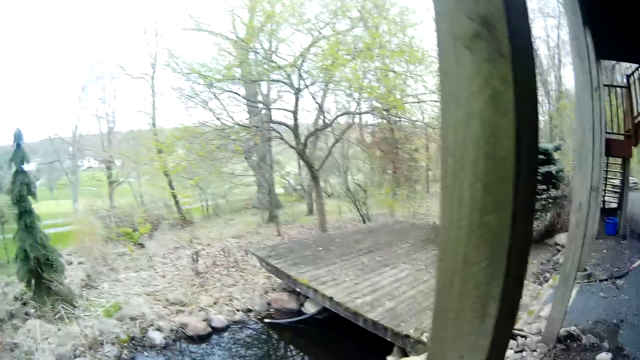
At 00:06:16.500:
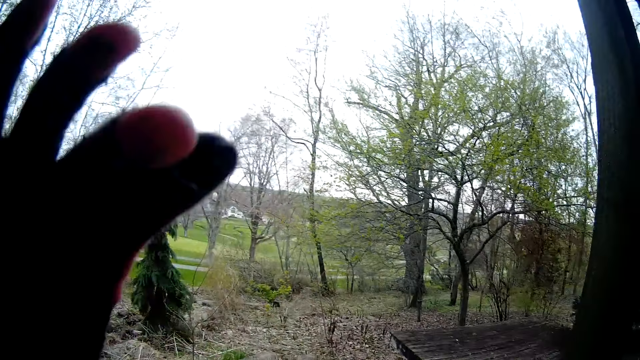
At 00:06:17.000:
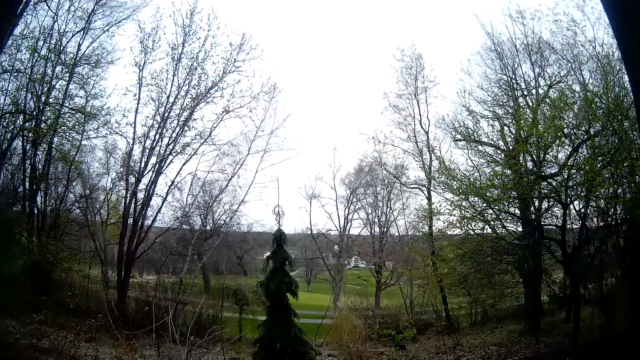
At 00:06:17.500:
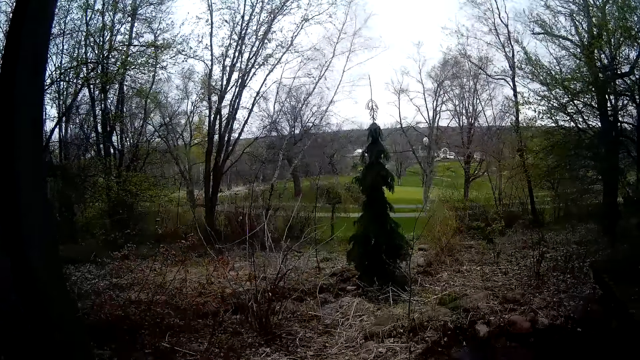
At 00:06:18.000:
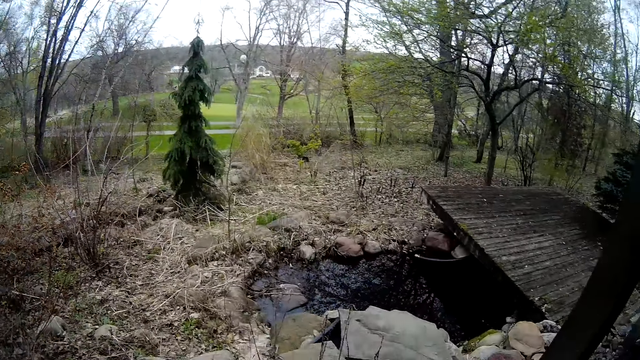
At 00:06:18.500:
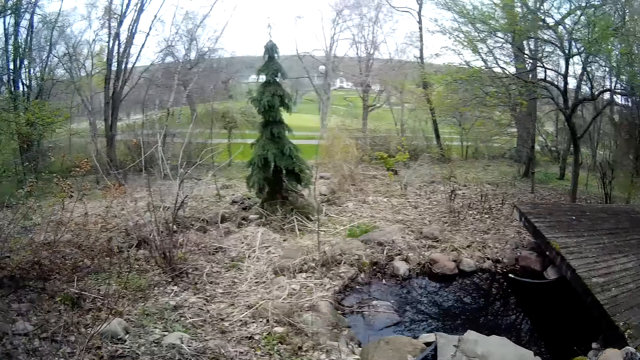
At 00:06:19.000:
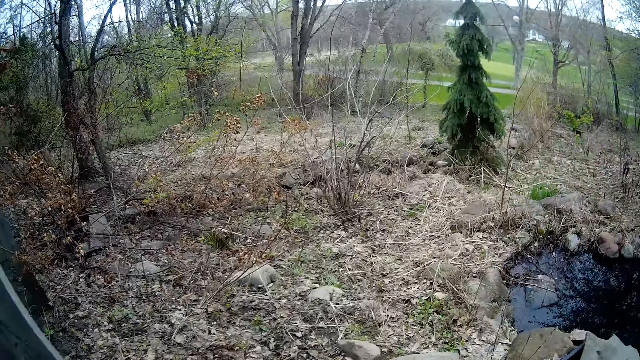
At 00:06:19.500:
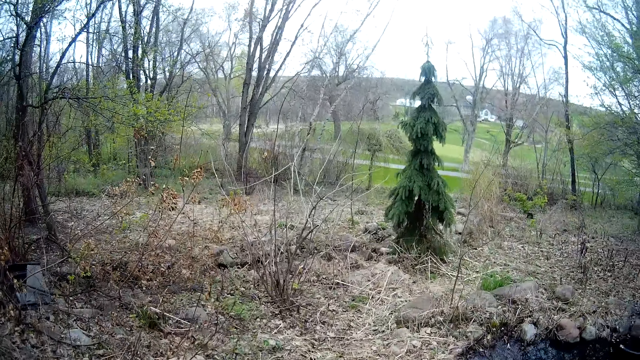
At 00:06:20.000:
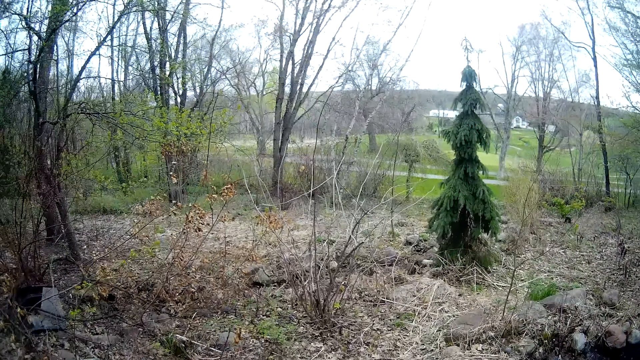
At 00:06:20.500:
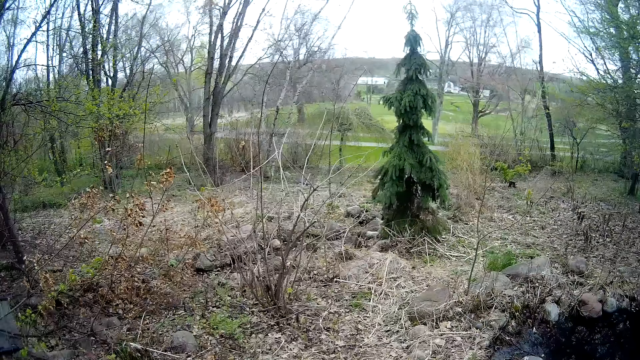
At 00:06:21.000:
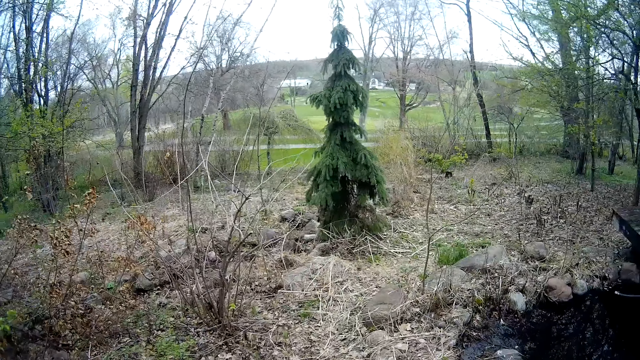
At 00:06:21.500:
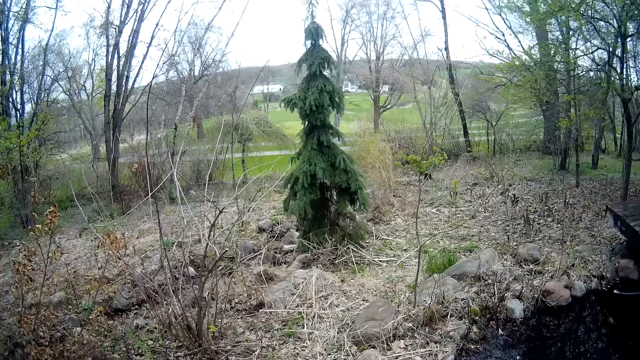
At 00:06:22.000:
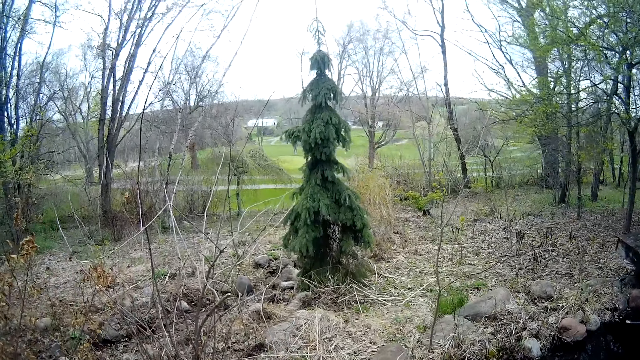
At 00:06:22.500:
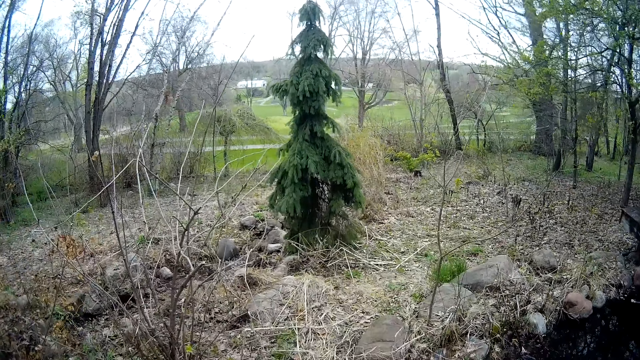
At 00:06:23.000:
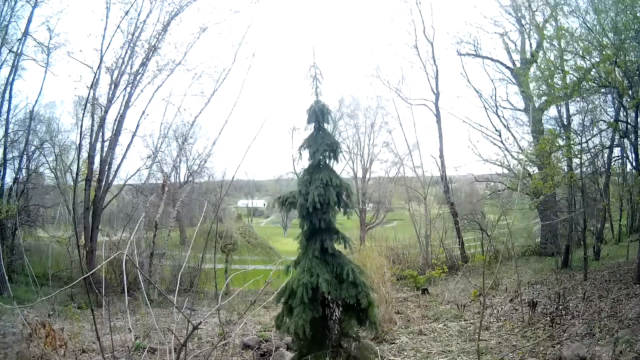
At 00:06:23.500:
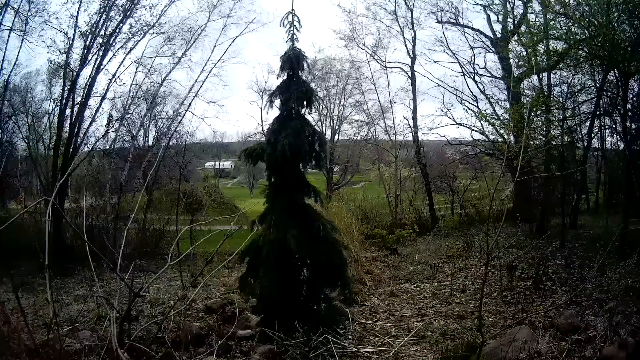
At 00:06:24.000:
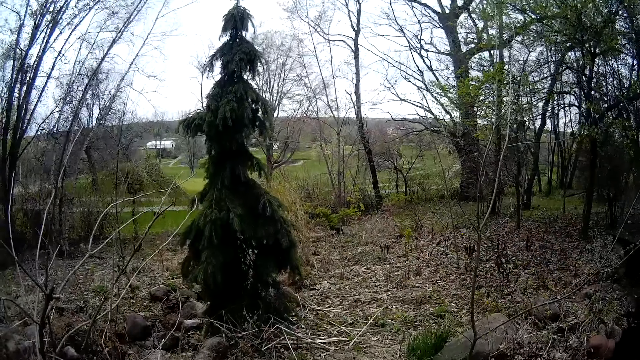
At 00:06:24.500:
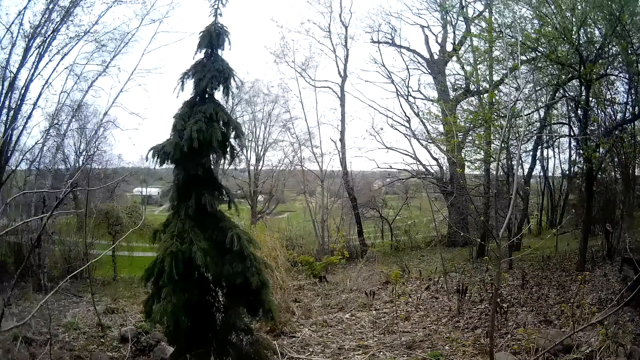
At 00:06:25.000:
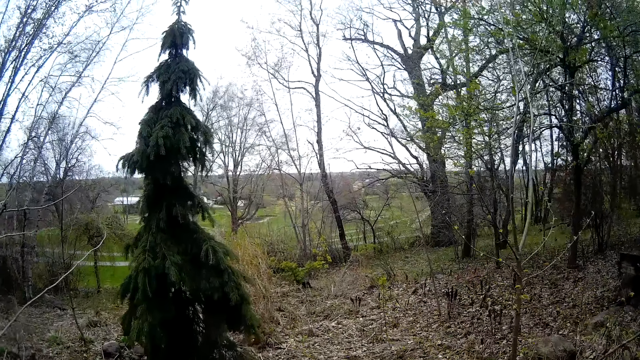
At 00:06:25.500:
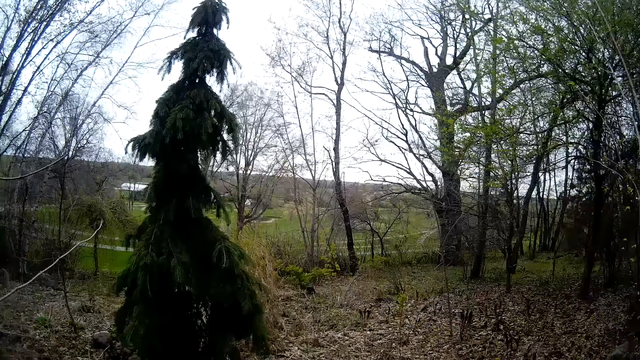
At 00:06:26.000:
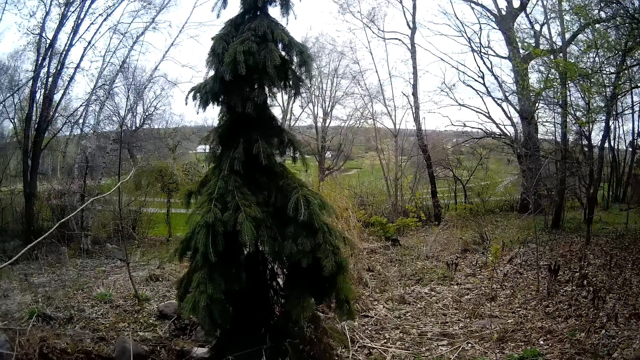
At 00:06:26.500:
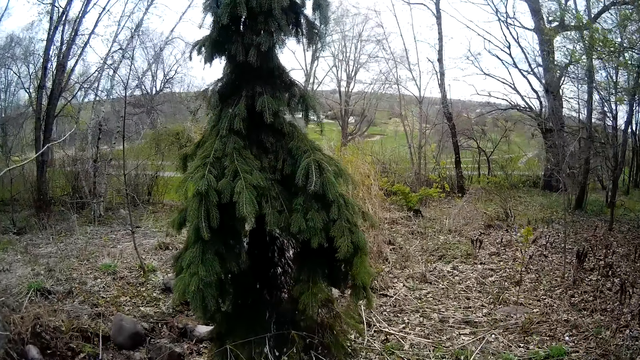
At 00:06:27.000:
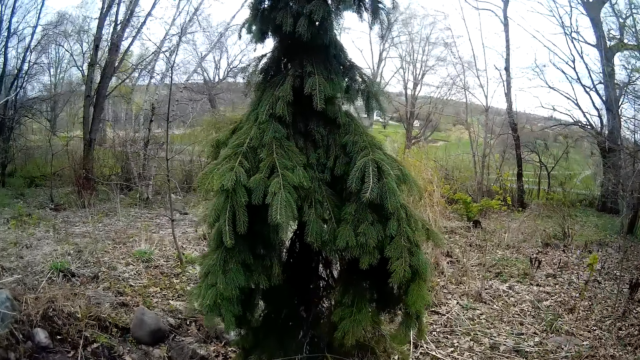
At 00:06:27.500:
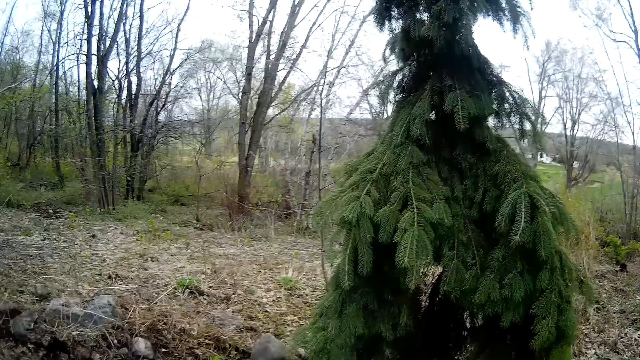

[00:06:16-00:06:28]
The camera wearer touches her face with her left hand. She walks to the garden.

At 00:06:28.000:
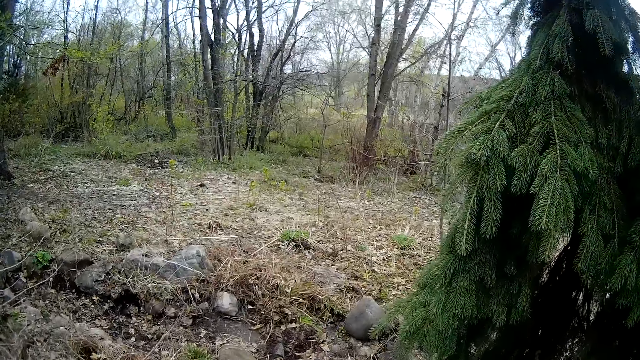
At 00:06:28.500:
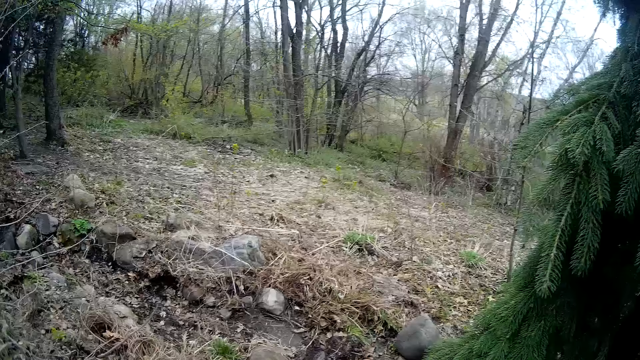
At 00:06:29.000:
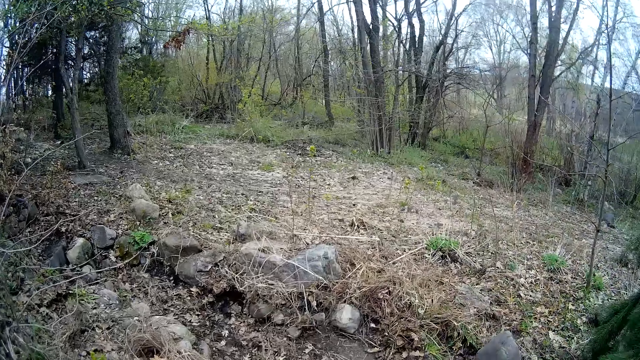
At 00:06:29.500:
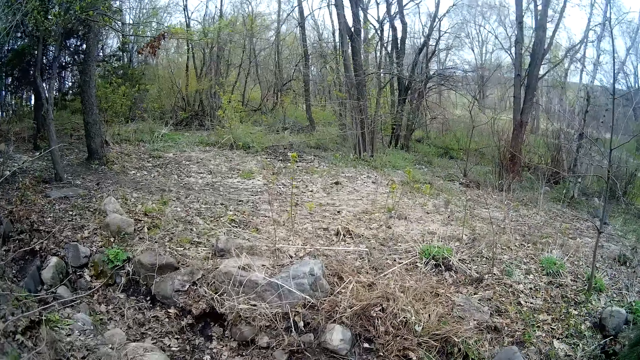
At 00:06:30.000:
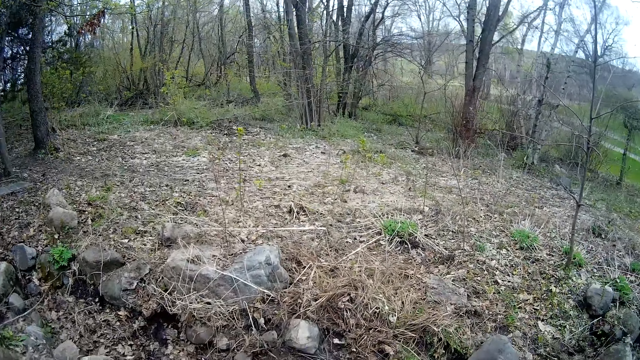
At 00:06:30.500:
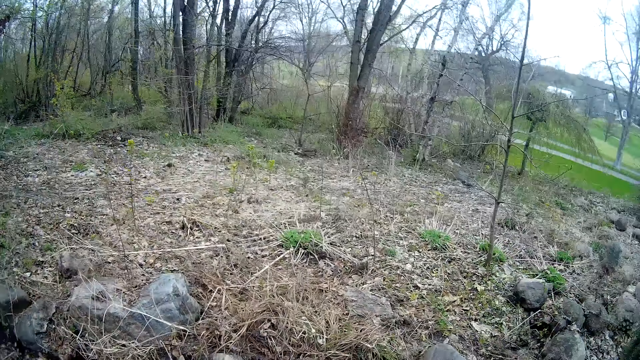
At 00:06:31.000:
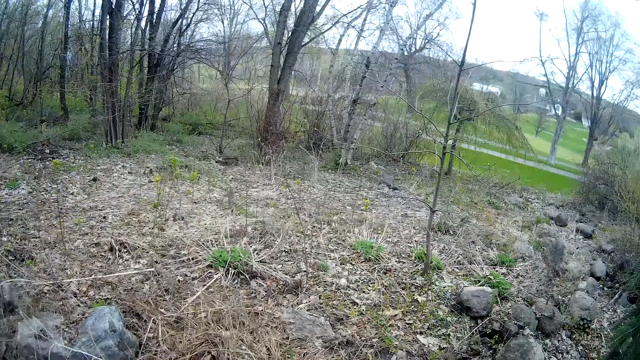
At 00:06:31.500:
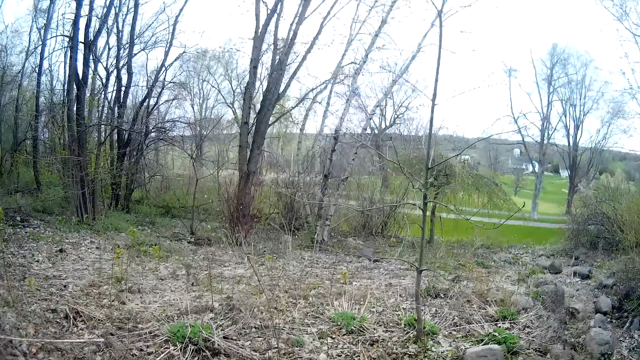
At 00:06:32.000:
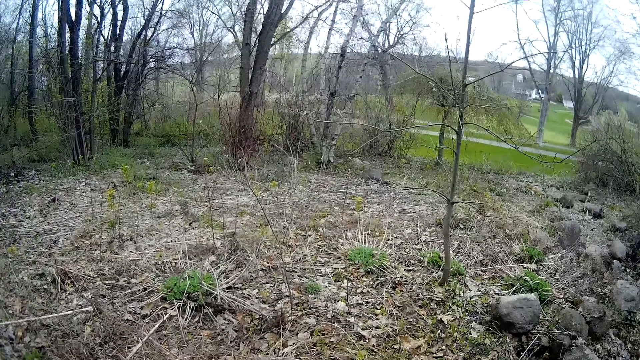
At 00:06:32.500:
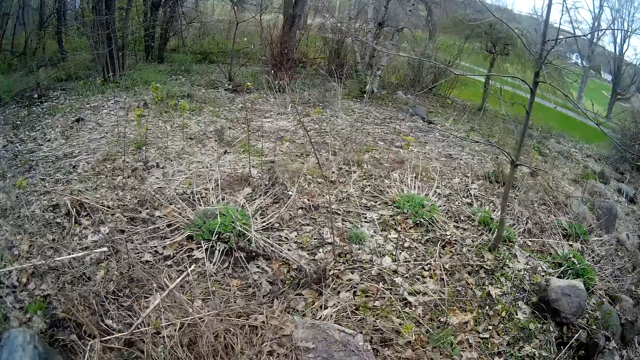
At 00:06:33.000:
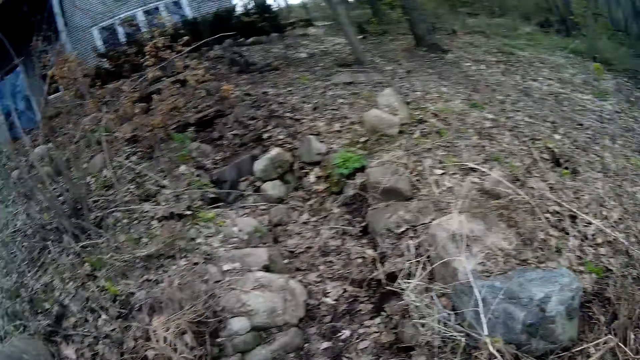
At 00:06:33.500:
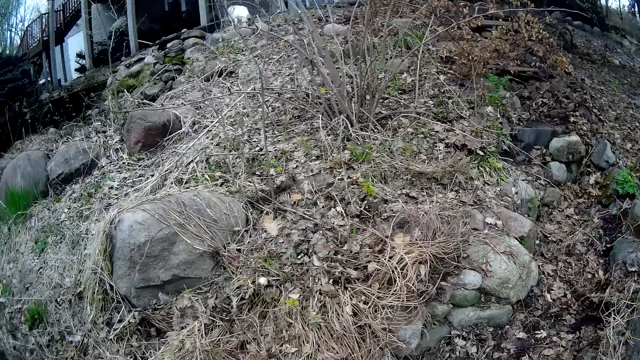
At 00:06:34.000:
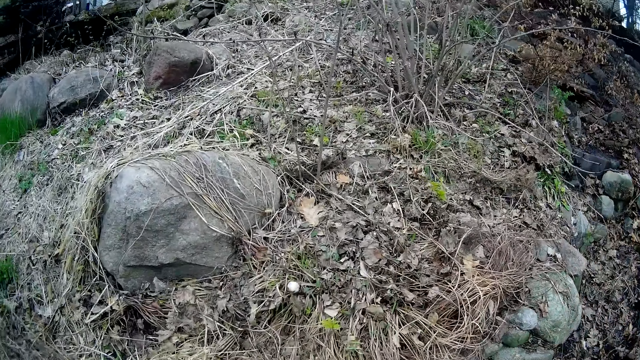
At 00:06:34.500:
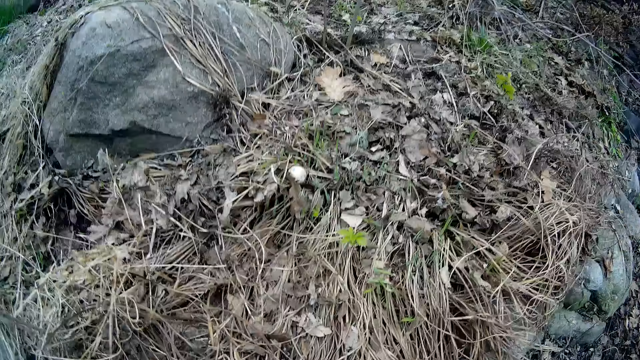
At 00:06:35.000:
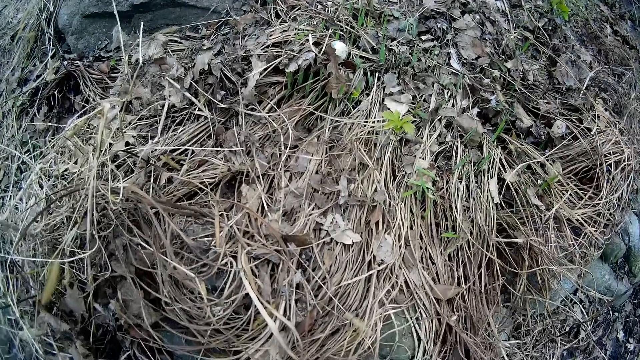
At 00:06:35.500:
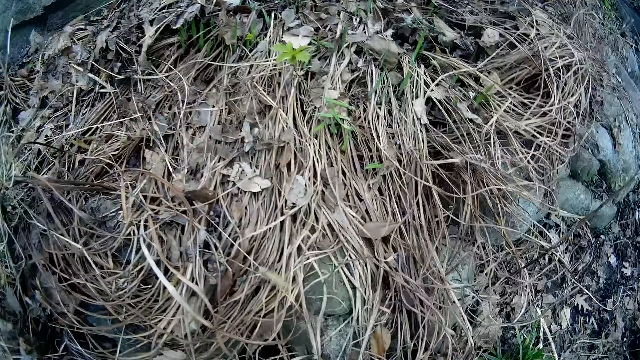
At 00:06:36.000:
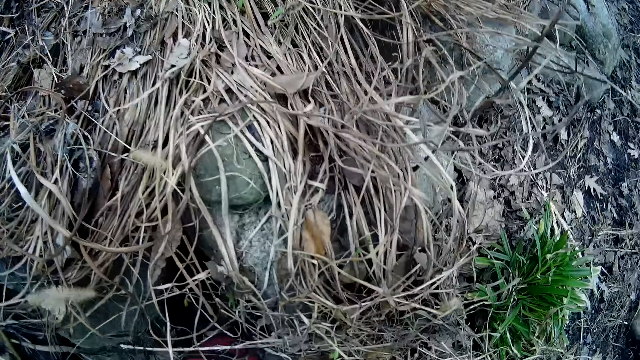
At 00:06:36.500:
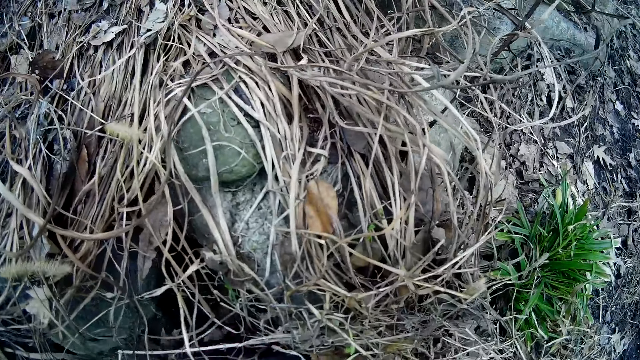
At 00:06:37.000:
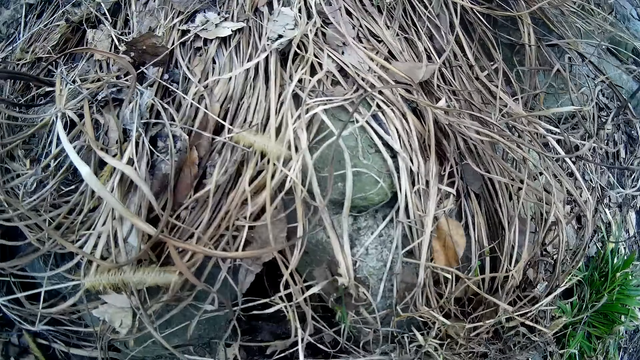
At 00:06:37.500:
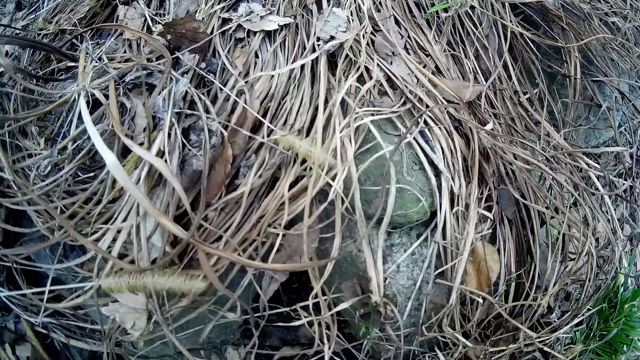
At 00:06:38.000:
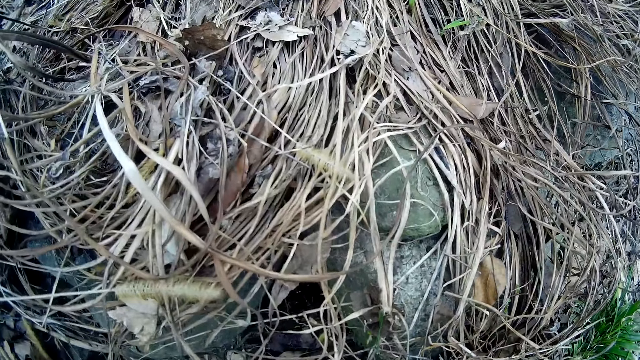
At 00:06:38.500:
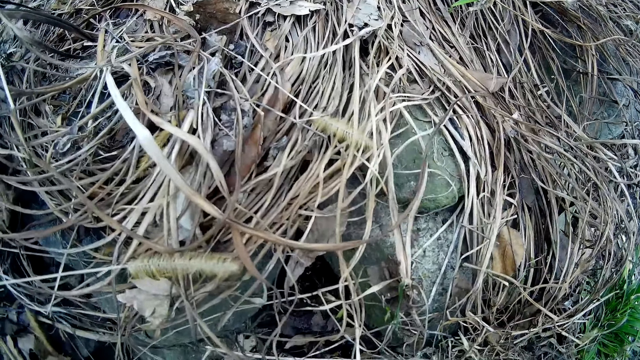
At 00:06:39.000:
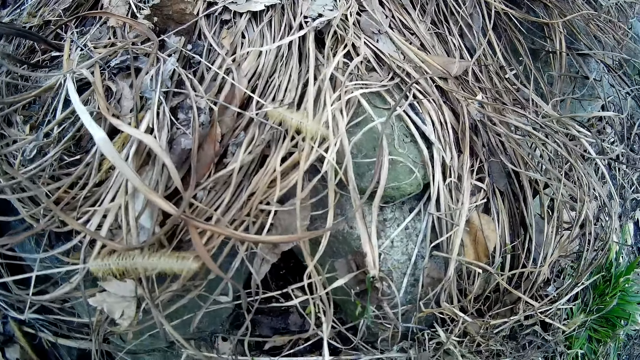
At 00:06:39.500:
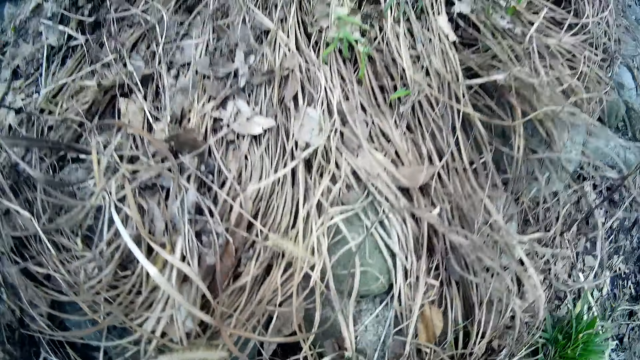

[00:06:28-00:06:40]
The camera wearer touches the ground with her left hand.
